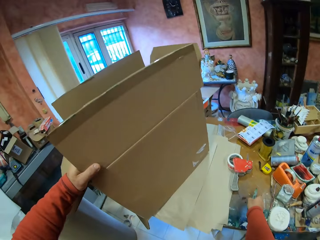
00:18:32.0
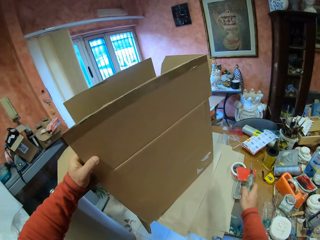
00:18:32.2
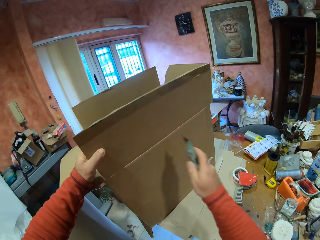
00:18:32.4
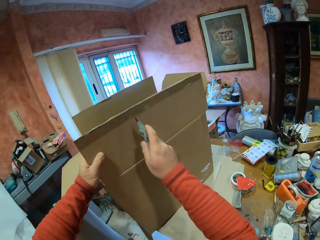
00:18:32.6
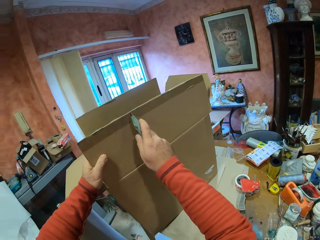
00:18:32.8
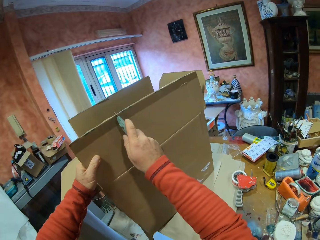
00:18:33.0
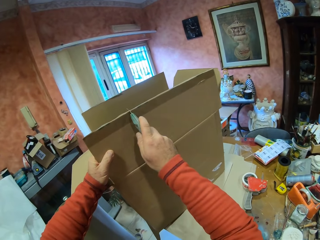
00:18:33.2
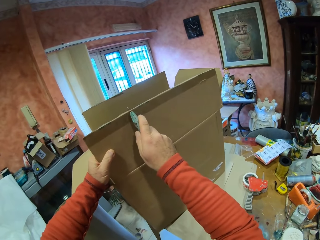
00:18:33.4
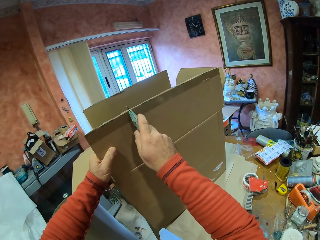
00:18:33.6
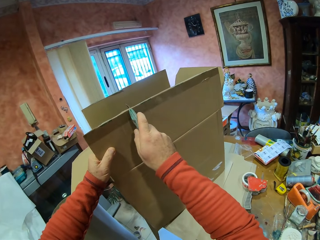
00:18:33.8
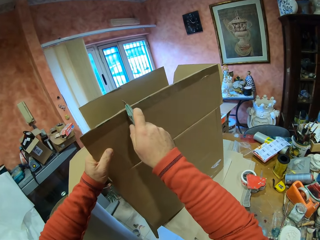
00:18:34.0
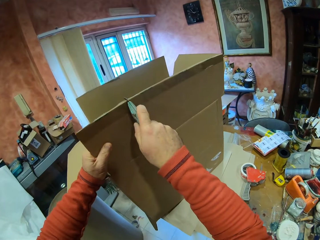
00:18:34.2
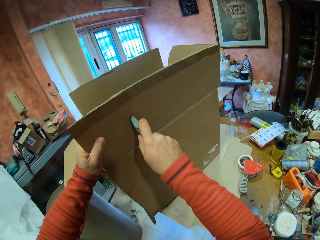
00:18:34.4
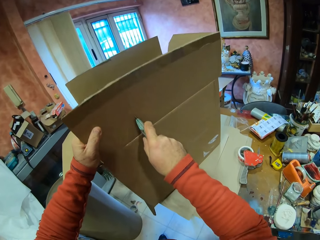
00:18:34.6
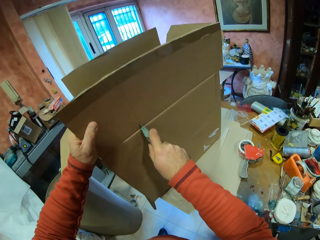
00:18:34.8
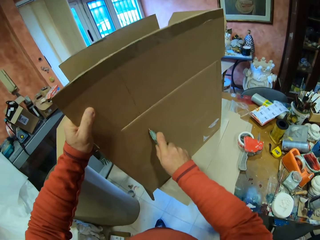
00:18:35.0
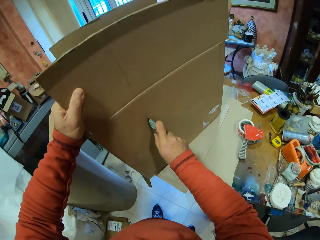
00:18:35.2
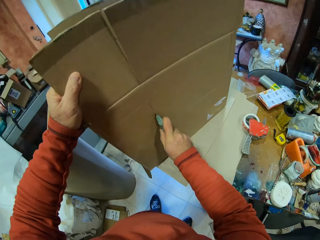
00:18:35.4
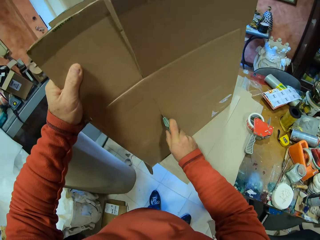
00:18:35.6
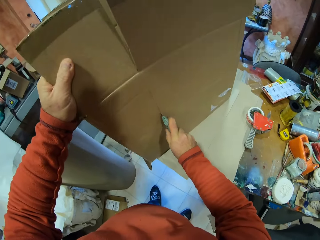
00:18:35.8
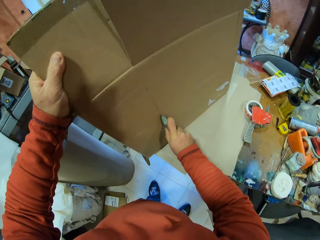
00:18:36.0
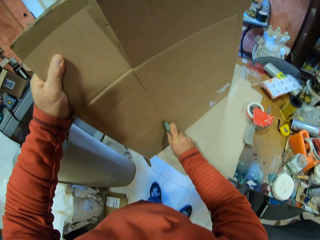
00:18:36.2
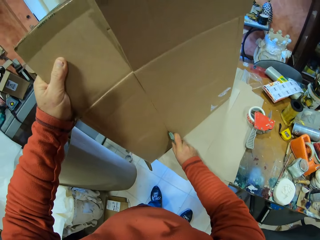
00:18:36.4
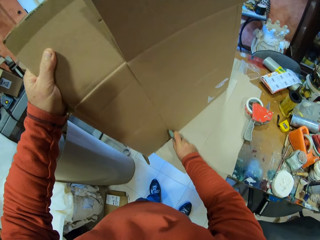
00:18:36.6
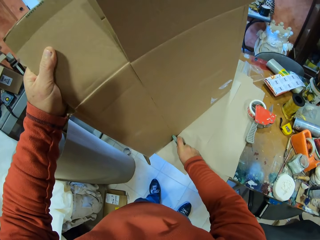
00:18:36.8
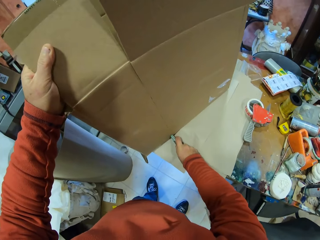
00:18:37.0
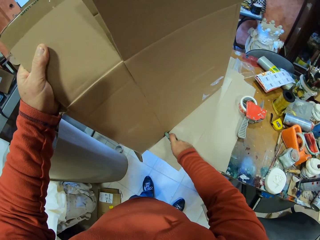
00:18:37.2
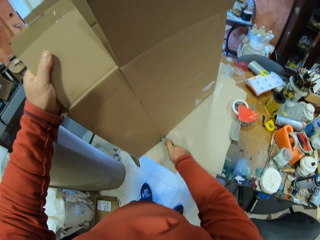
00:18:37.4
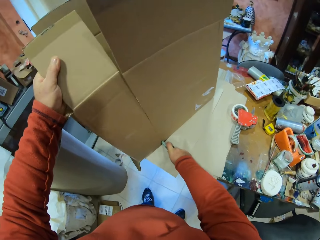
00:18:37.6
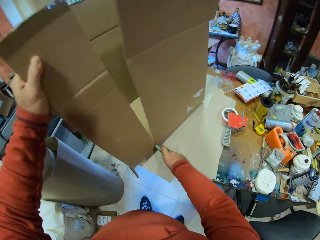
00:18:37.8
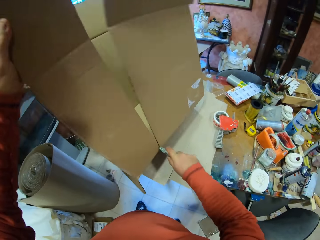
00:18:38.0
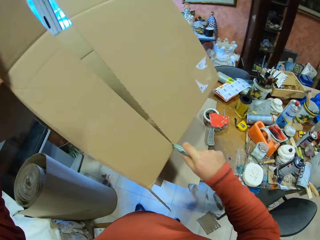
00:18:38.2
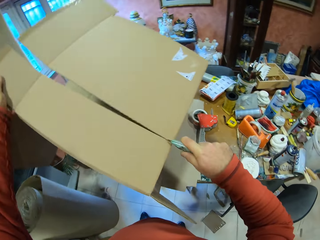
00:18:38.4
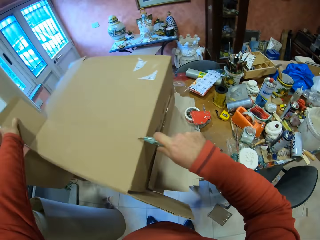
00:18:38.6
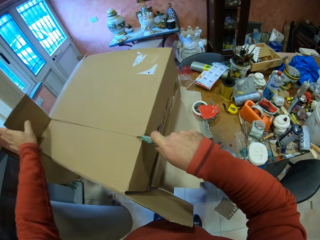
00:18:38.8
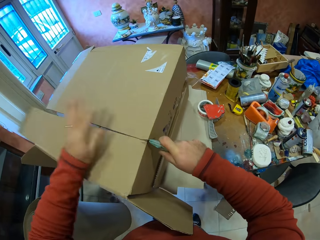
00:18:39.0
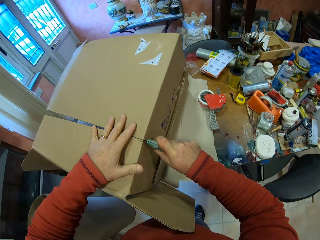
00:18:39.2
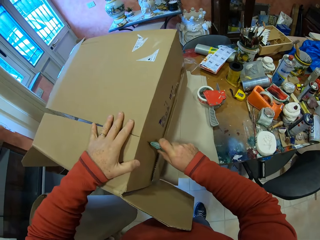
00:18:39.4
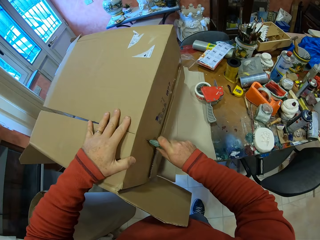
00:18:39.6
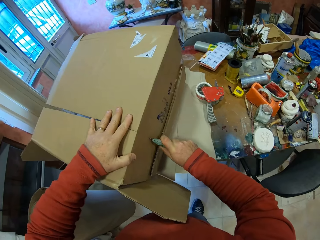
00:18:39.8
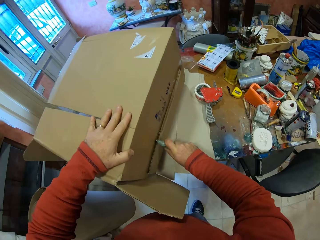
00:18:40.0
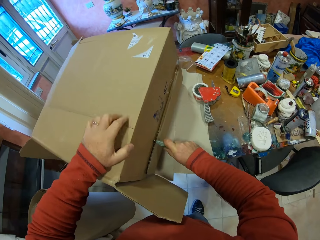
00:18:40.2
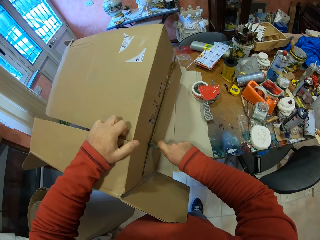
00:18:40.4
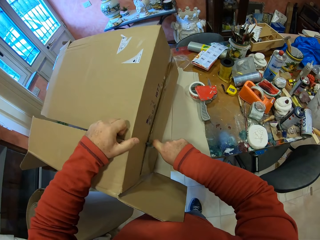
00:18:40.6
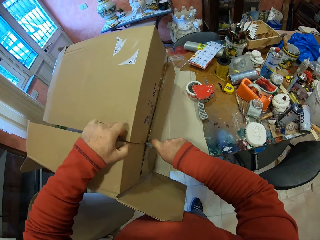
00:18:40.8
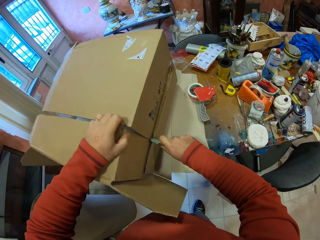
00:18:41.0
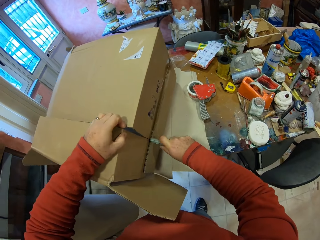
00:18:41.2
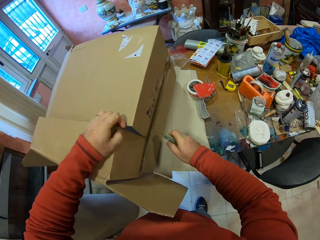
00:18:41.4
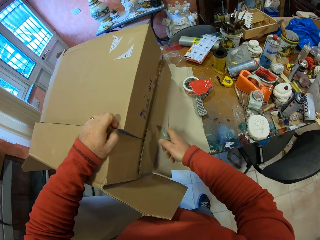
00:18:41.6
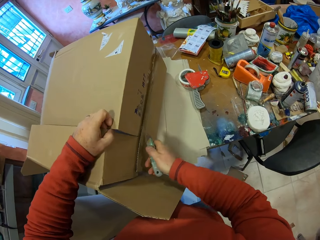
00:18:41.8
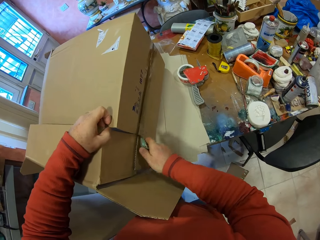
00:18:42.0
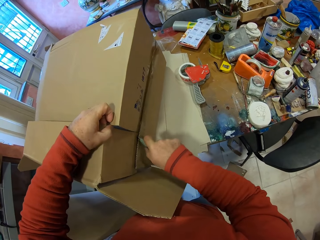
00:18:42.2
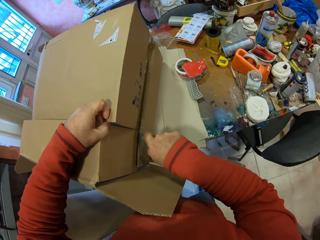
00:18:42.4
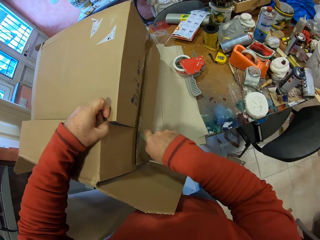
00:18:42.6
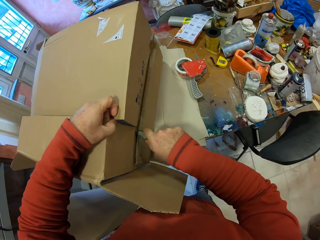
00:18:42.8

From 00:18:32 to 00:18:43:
The camera wearer picks up the utility knife on the table. They cut the carton box with the utility knife.

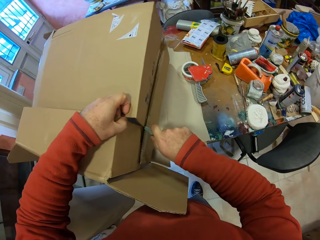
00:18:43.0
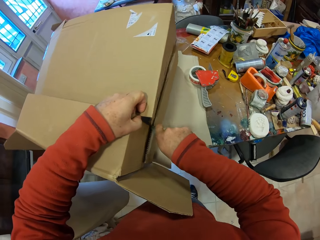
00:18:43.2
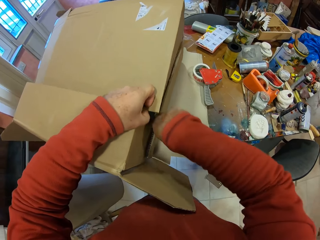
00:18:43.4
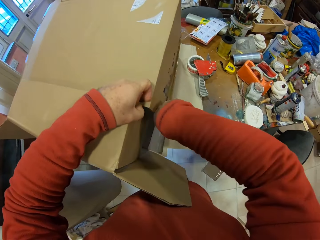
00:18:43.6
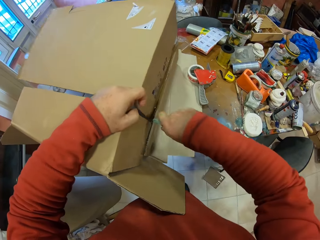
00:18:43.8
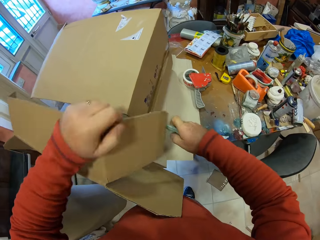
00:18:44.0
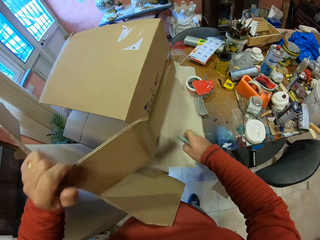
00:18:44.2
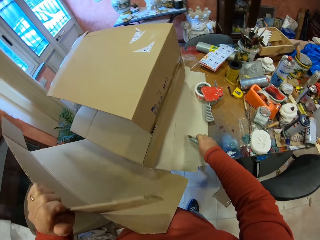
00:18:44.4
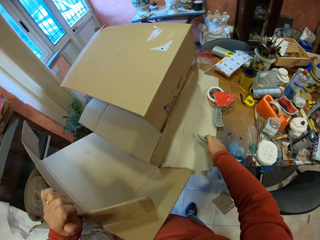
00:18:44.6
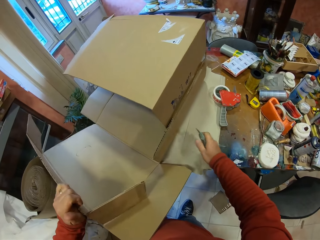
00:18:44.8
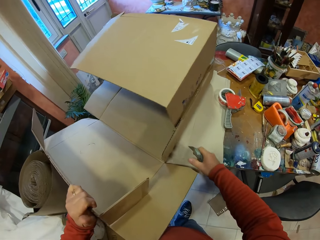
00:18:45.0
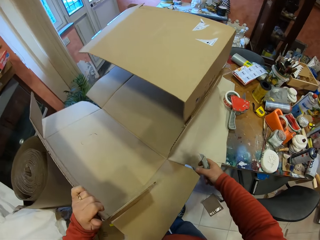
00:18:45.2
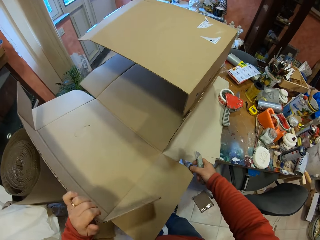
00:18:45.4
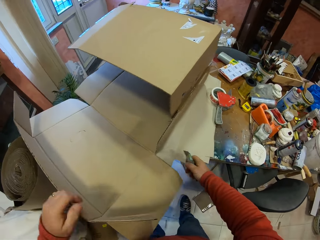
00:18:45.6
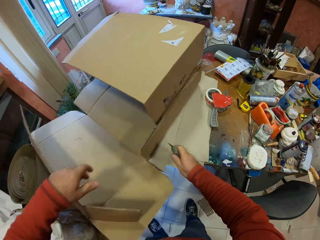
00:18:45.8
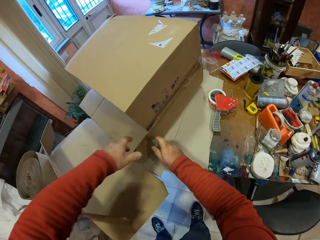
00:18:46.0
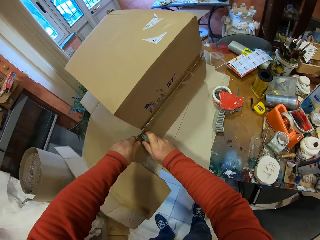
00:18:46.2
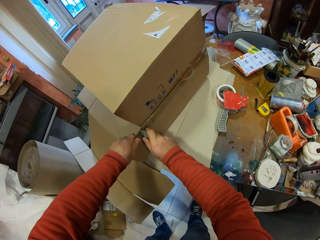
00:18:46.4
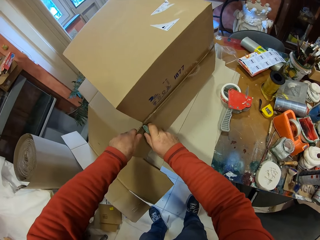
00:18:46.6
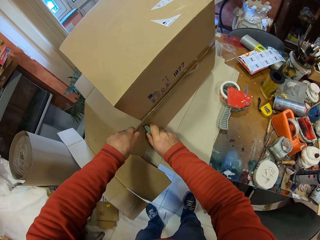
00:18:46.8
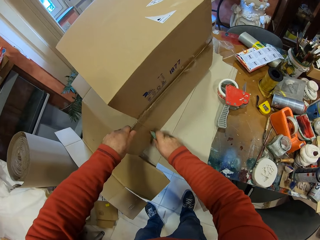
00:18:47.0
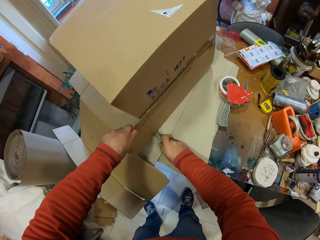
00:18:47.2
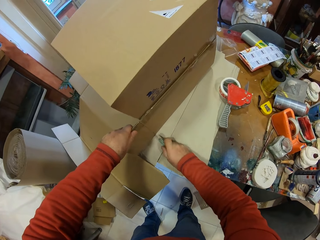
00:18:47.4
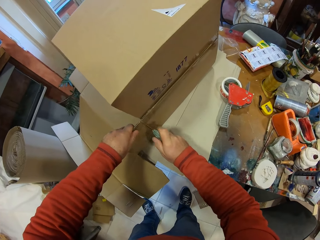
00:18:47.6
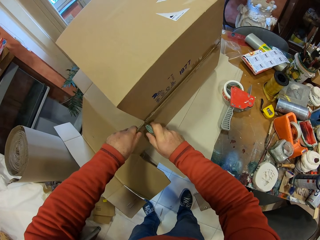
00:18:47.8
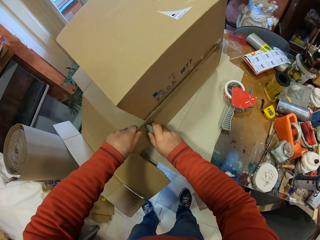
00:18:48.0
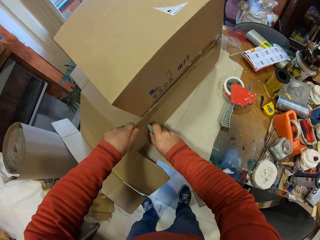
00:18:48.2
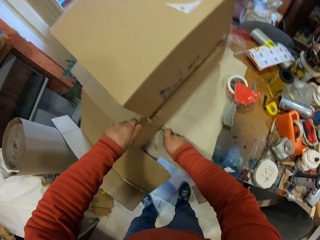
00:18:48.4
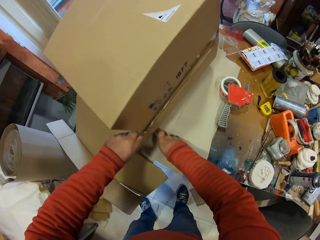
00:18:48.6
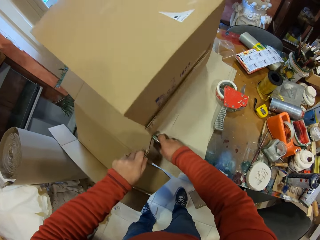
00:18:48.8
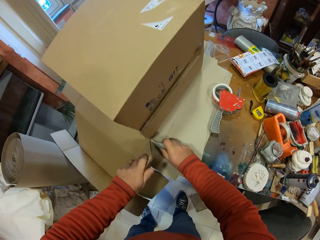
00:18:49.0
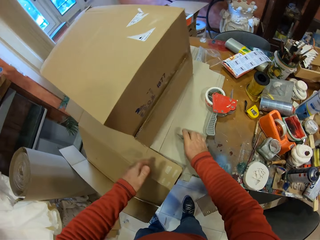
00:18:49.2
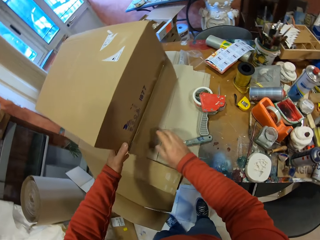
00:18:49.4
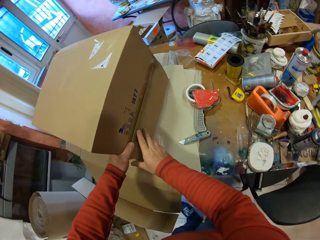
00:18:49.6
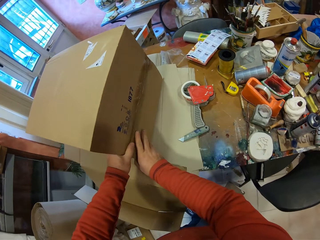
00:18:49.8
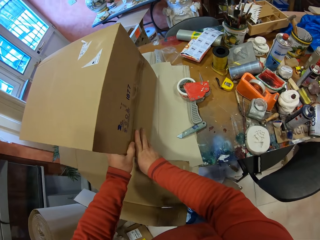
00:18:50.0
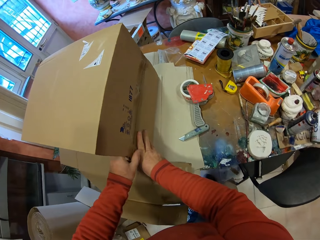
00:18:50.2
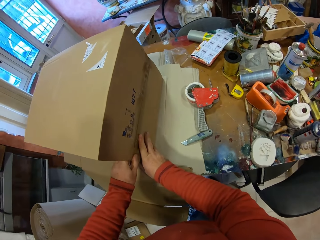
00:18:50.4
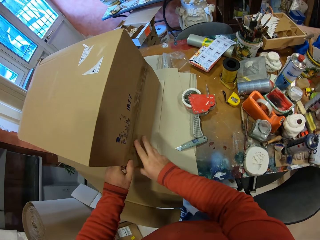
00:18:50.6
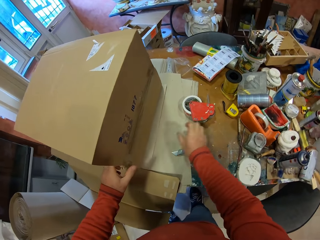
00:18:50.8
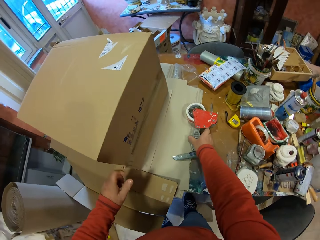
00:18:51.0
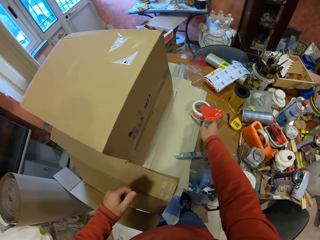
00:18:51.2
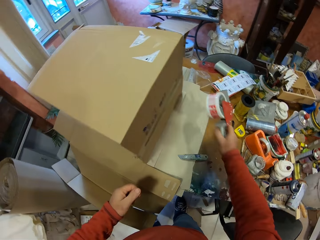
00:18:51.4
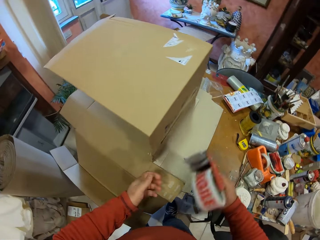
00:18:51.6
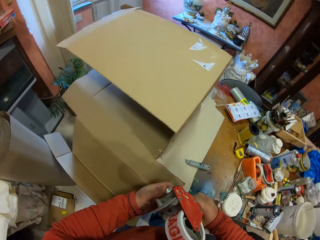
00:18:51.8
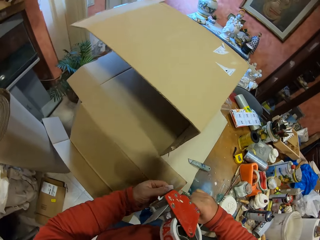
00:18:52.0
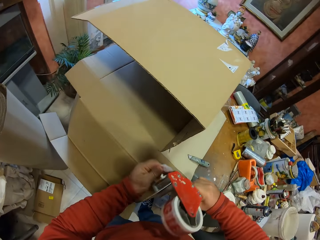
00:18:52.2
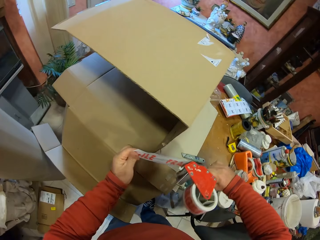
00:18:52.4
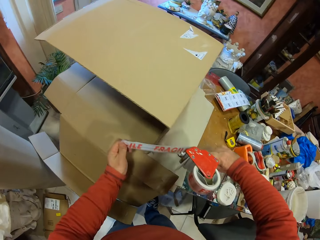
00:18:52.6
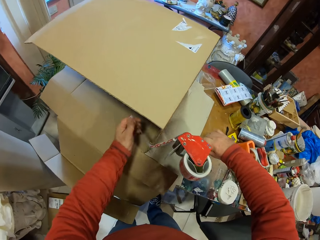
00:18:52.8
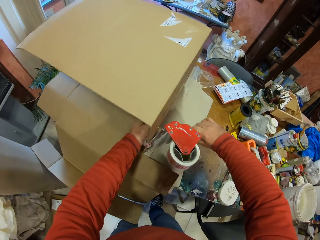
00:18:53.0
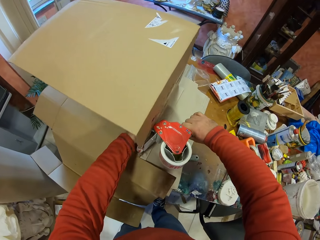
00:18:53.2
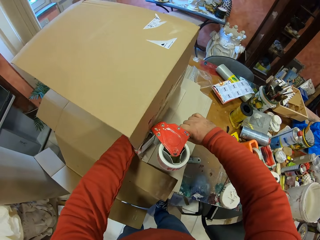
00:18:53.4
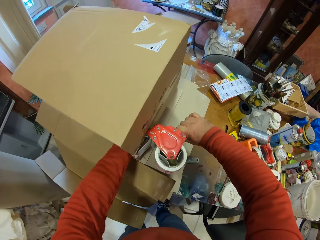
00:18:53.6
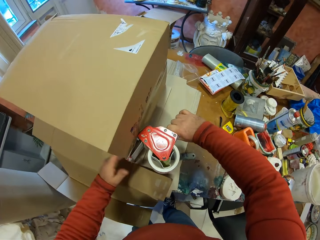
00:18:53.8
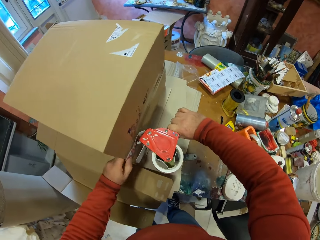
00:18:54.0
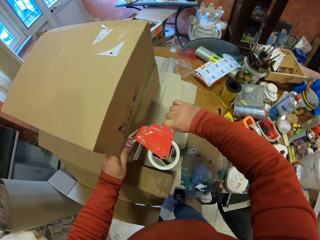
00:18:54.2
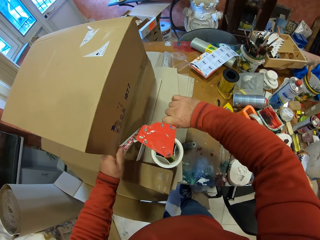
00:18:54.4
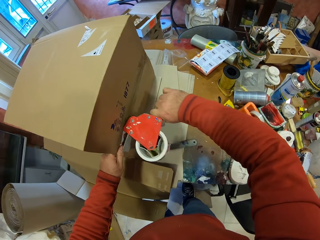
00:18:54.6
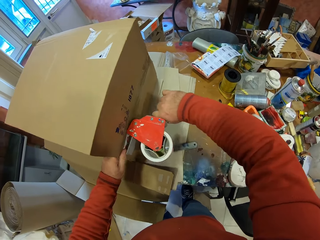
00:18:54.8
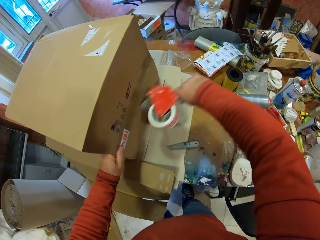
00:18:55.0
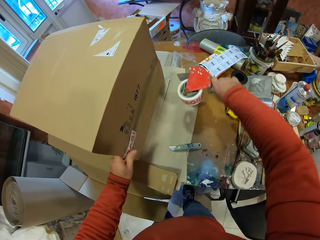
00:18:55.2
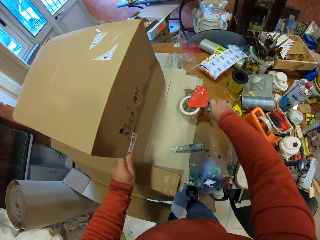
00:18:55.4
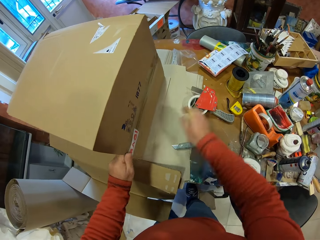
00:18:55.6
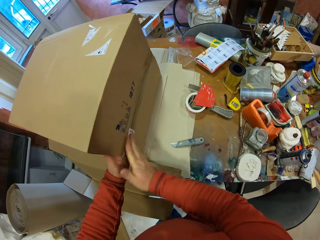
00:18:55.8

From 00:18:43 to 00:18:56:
The camera wearer opens the box. They cut the box with the utility knife. They put the utility knife on the table. They touch the carton box. They pick up the branding packaging tape dispenser. They pull the tape on the tape dispenser. They put the branding packaging tape on the box. They cut the tape. They put the branding packaging tape dispenser on the table.
